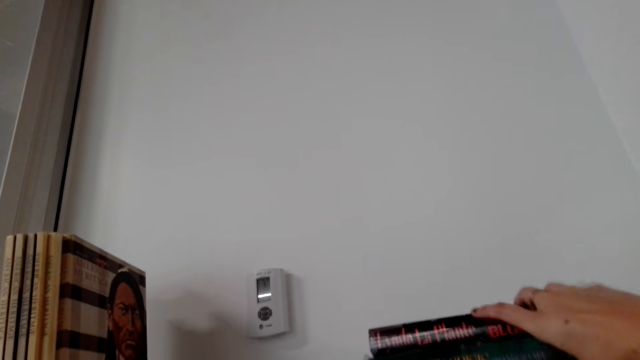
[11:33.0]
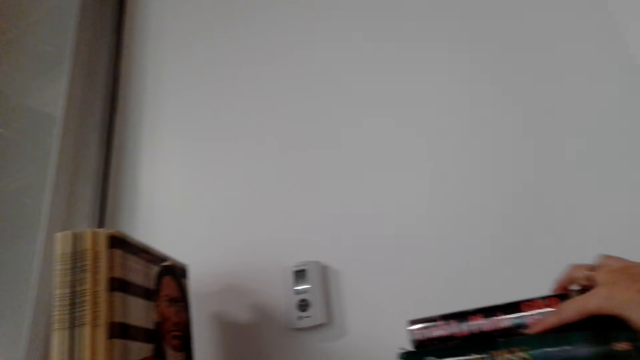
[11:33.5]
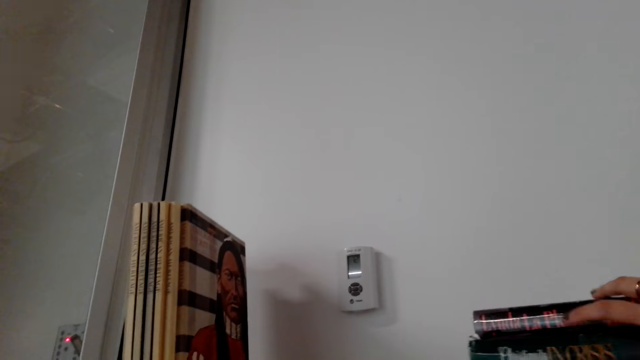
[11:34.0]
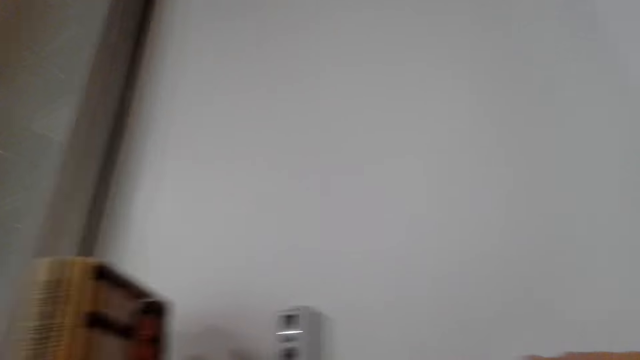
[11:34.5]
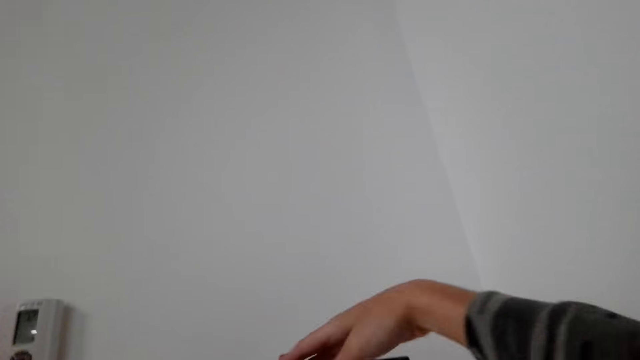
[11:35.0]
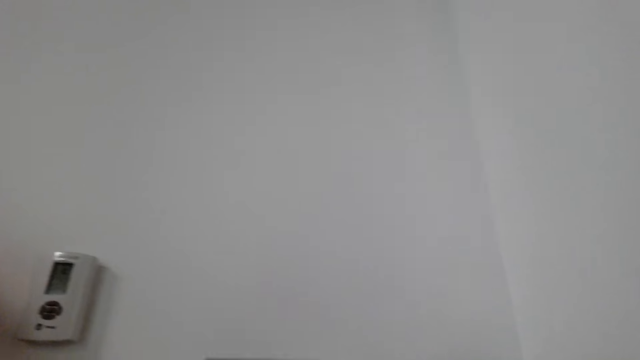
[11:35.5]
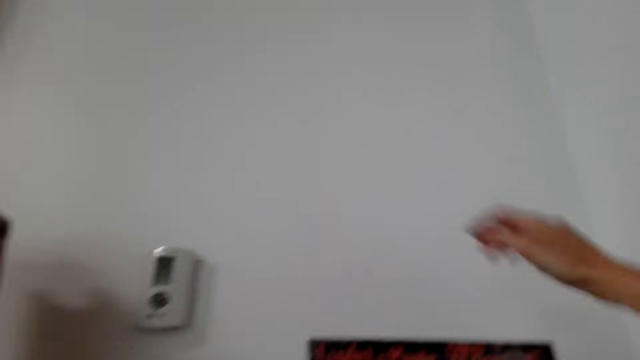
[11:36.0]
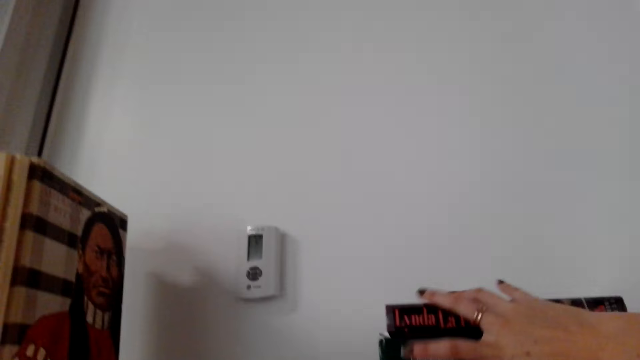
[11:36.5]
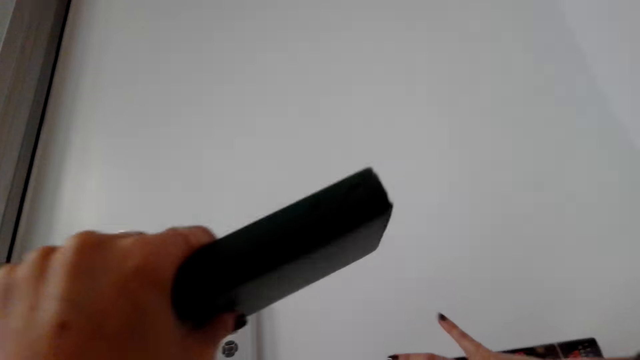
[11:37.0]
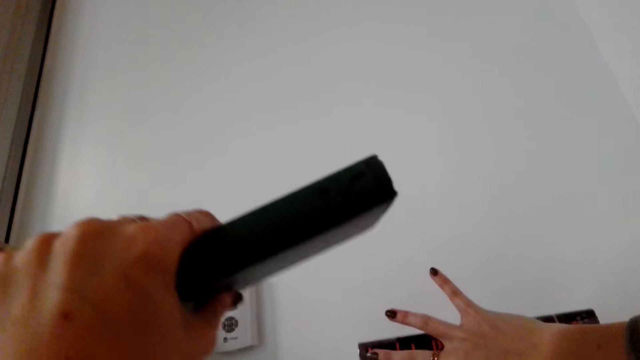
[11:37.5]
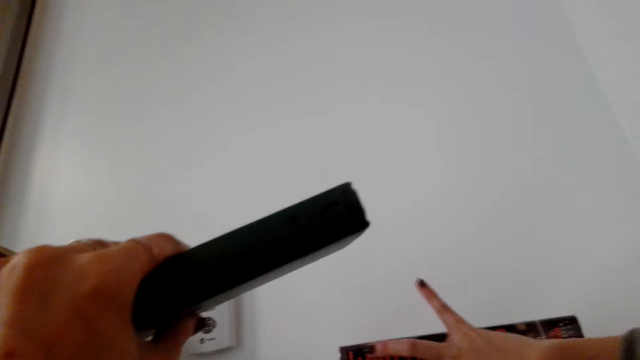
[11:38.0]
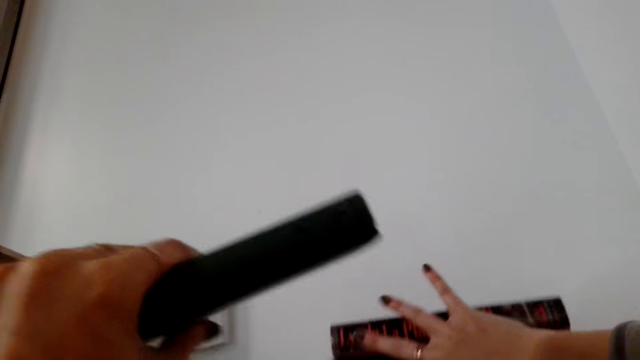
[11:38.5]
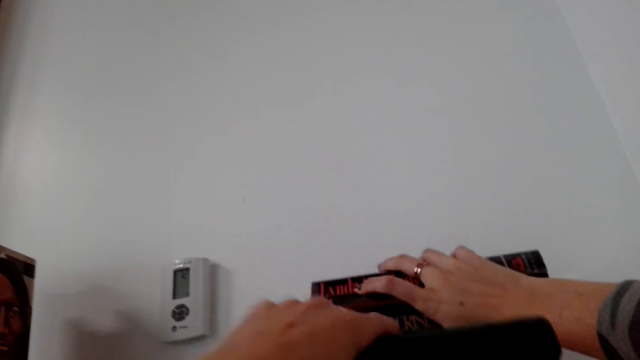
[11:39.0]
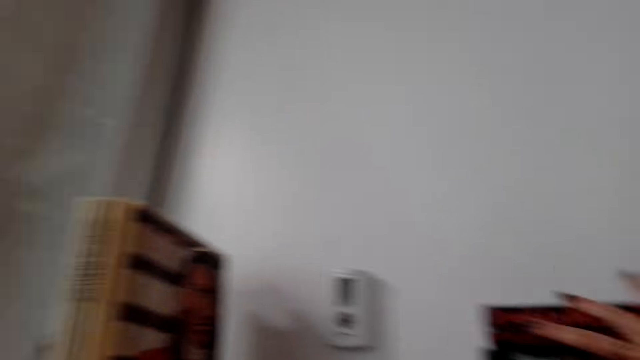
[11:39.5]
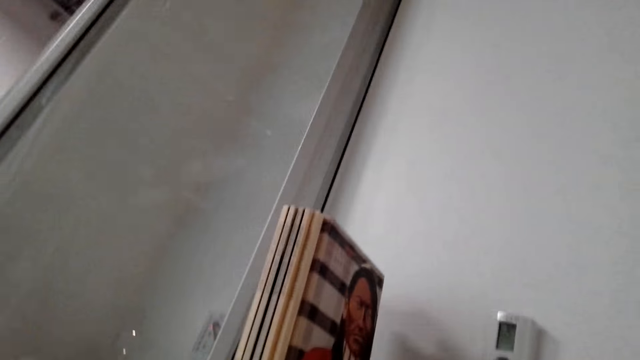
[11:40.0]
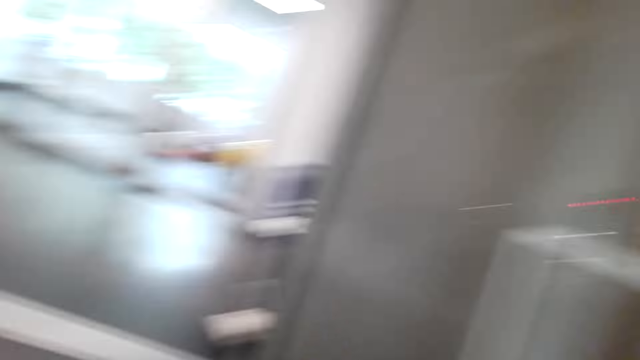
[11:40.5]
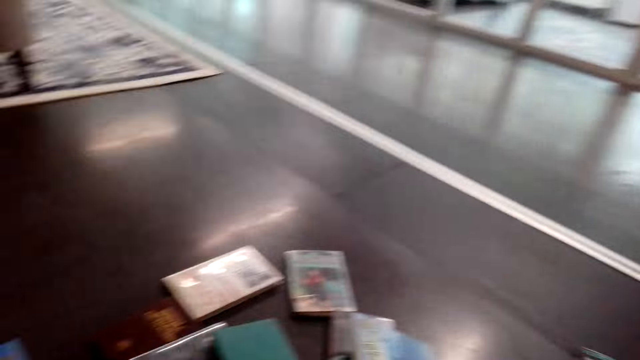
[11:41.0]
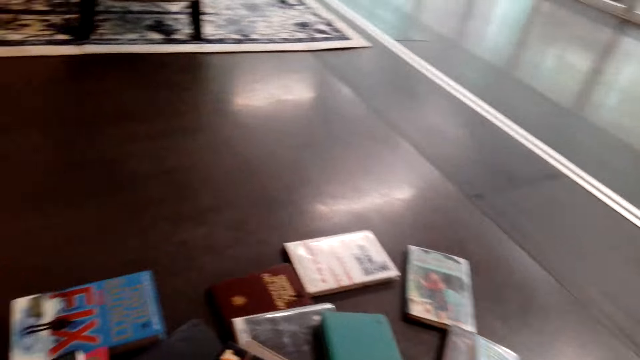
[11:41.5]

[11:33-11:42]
The camera wearer touches the books on the shelf. They place a book on the shelf.

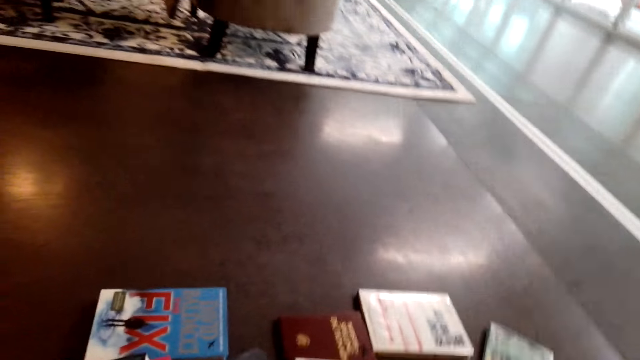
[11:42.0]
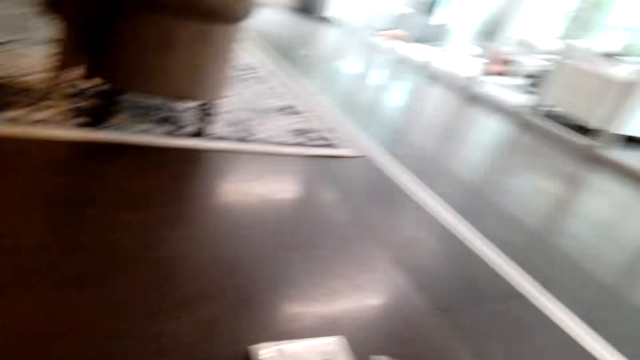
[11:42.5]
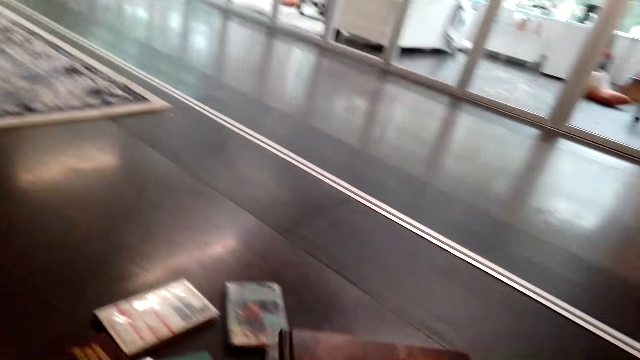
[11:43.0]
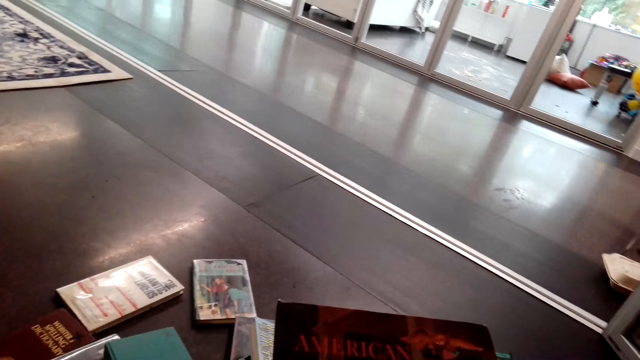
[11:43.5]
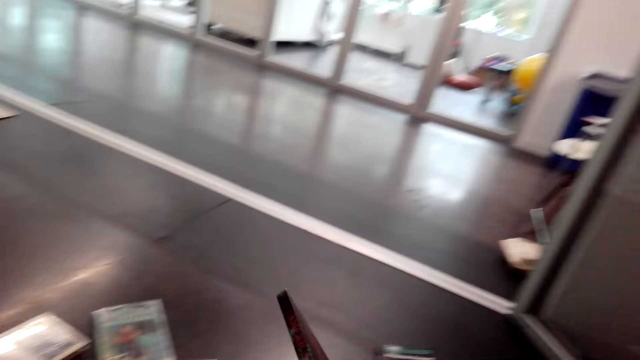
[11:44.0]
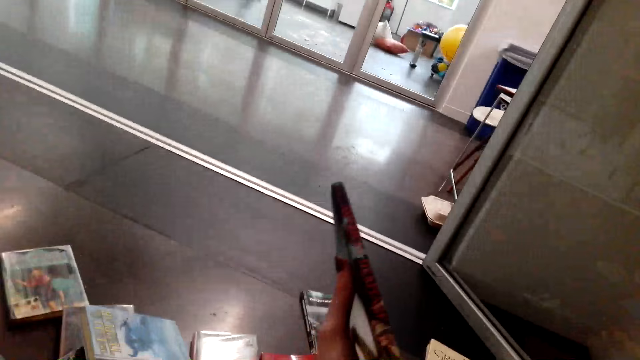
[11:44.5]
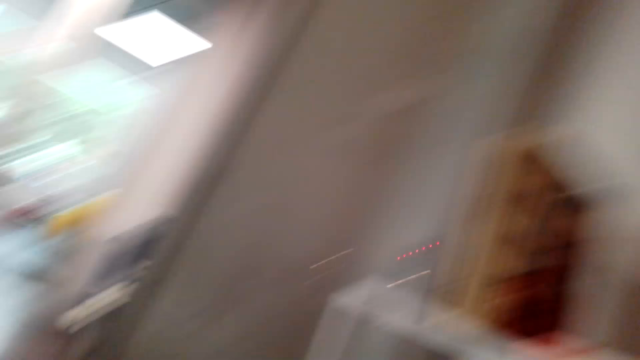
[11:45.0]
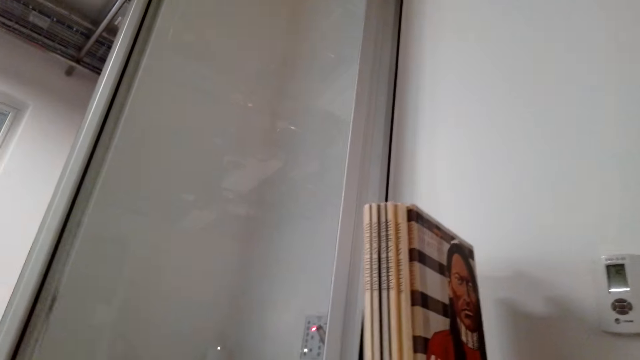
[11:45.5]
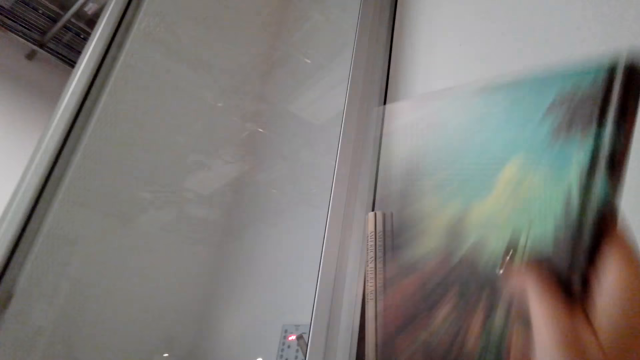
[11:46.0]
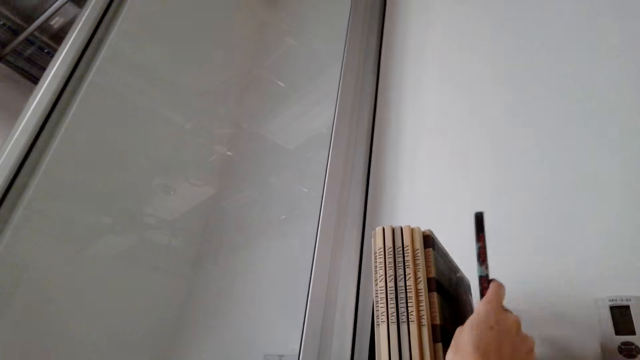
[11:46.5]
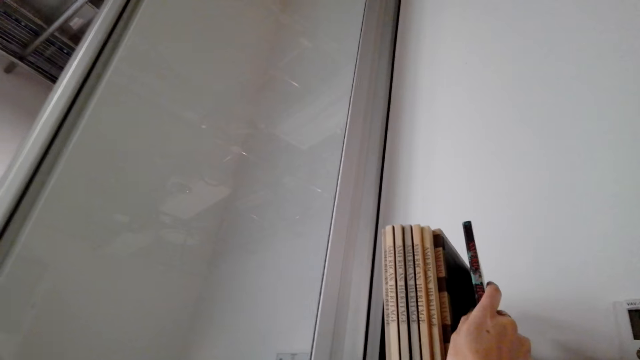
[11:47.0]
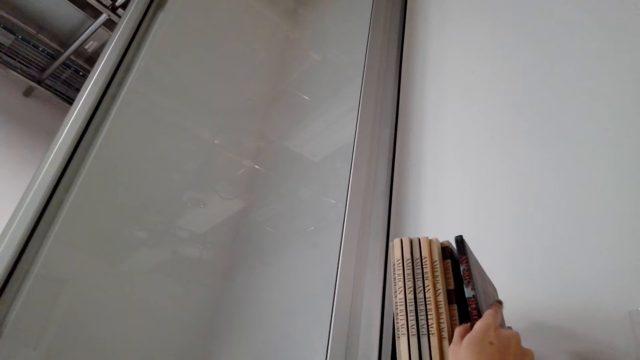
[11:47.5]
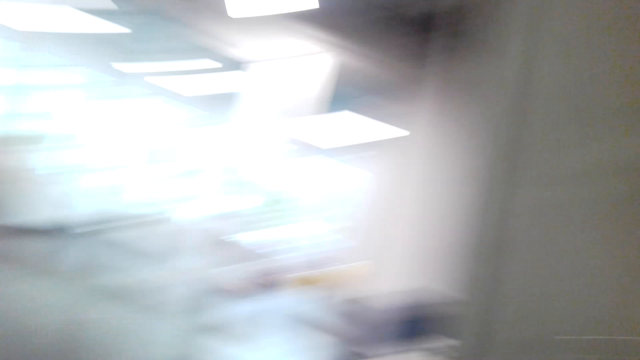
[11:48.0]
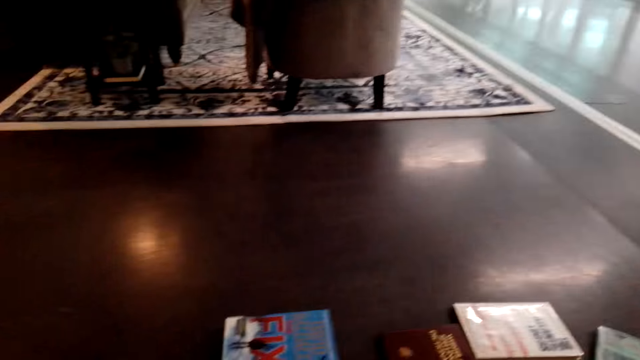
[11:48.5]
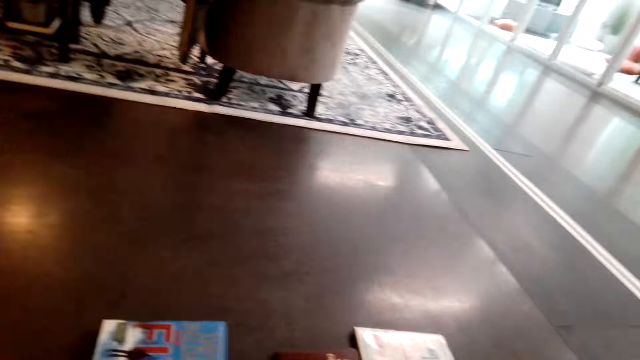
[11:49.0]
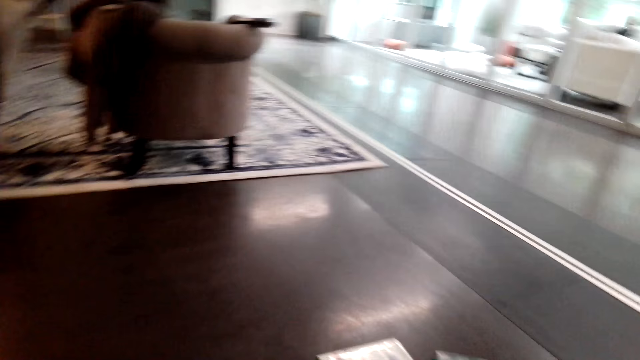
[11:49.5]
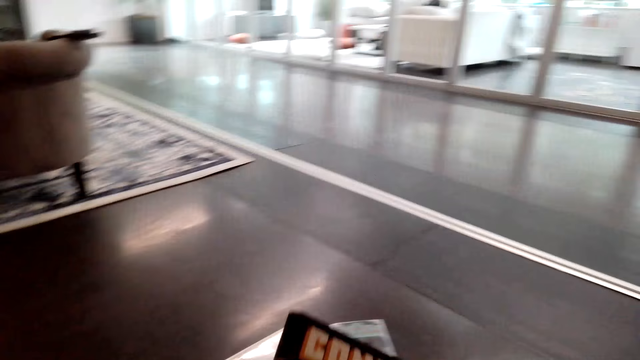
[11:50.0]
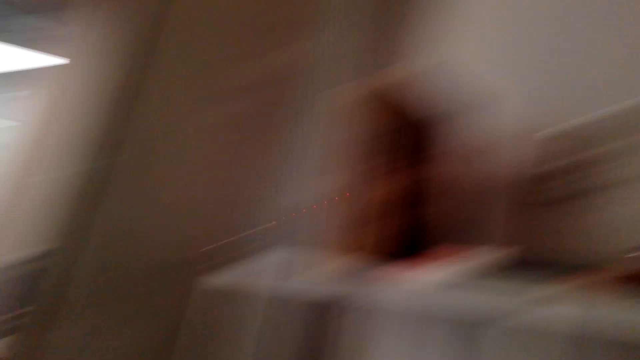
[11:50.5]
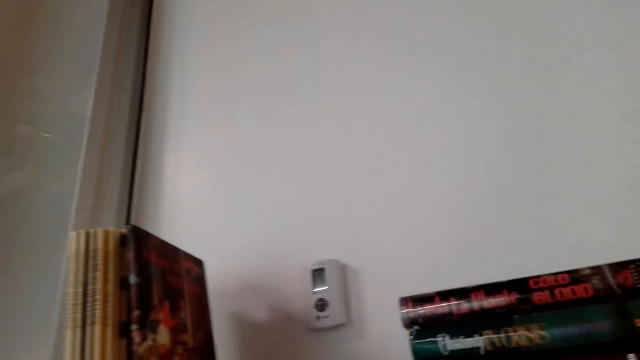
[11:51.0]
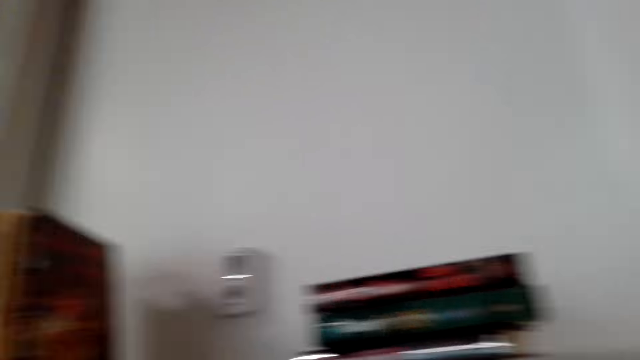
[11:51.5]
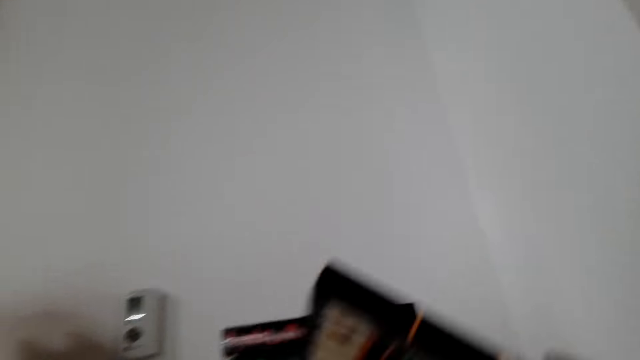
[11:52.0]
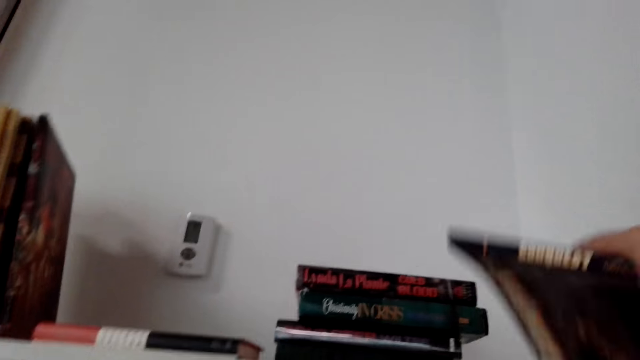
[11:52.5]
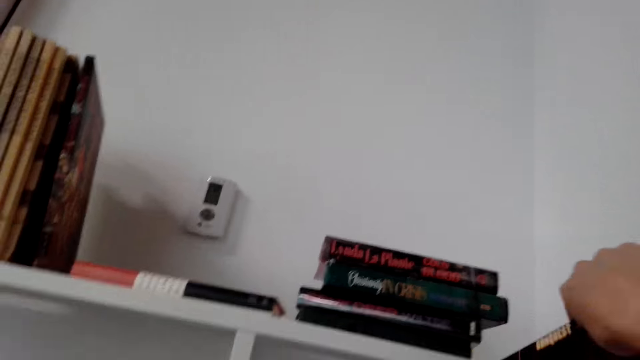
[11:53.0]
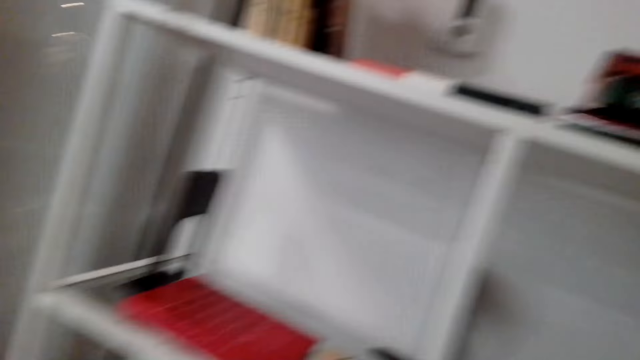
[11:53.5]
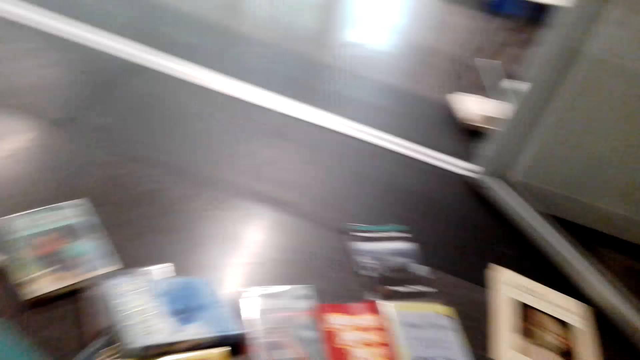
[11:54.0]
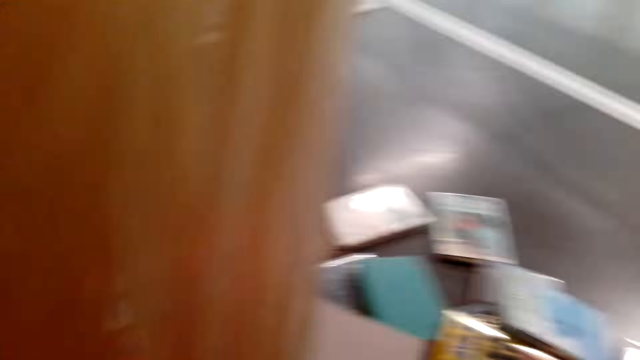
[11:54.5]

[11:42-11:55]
The camera wearer picks up a book. They place the book on the shelf. They pick up a book. They place the book on the shelf.
